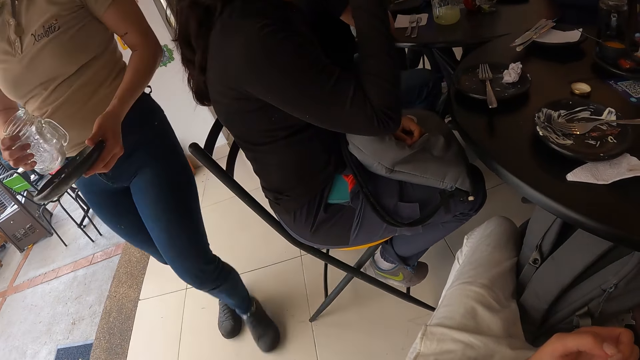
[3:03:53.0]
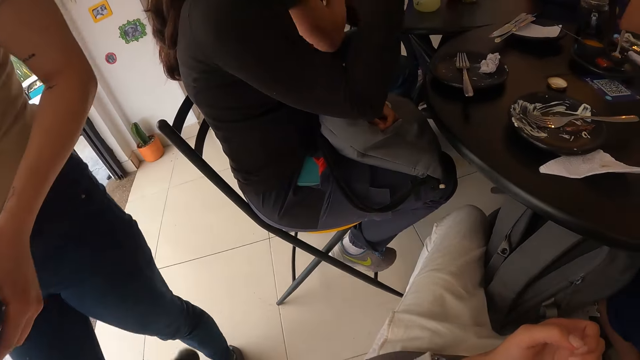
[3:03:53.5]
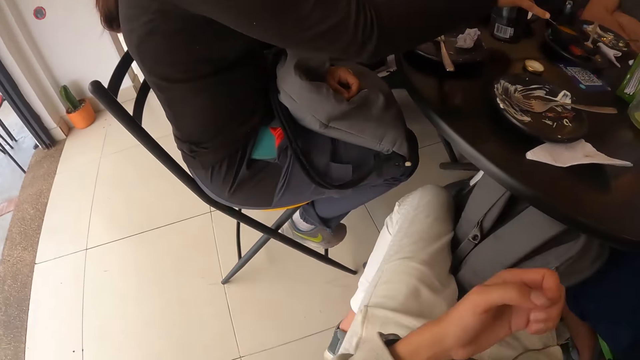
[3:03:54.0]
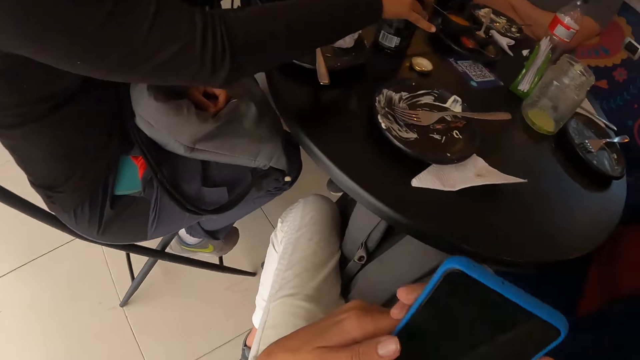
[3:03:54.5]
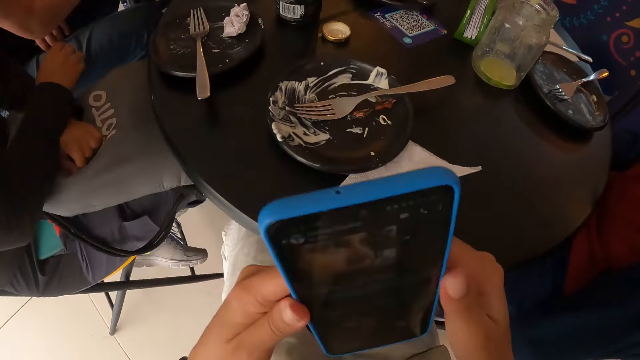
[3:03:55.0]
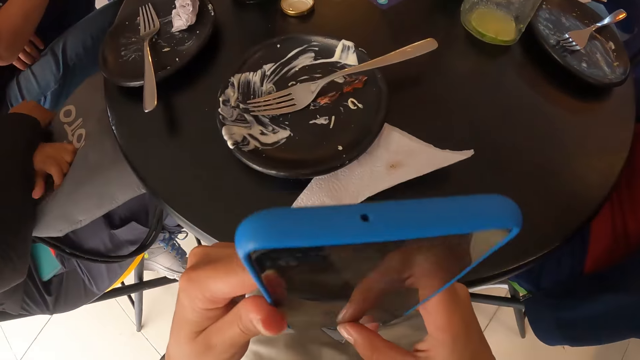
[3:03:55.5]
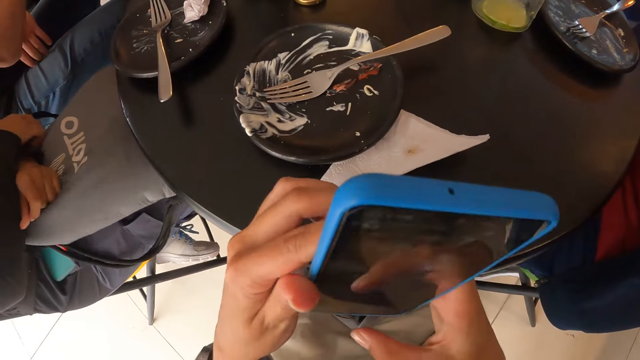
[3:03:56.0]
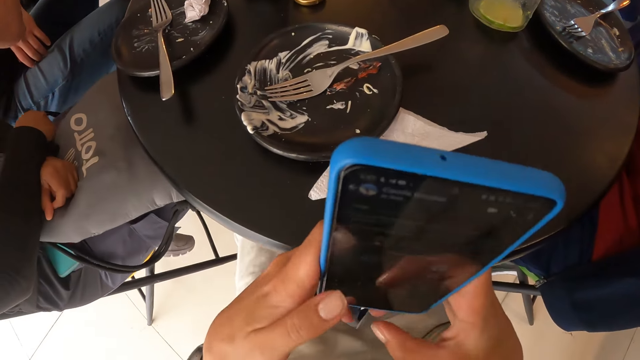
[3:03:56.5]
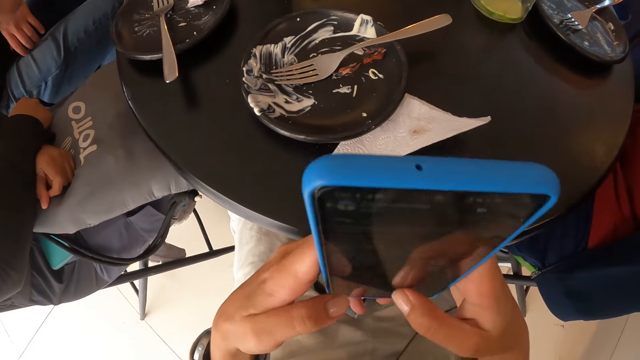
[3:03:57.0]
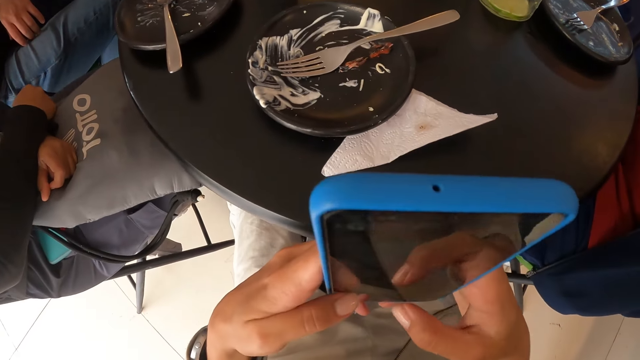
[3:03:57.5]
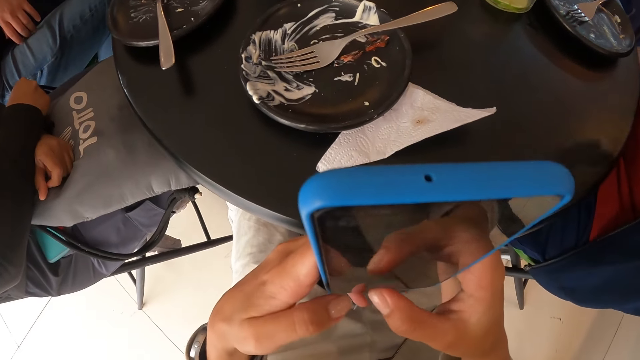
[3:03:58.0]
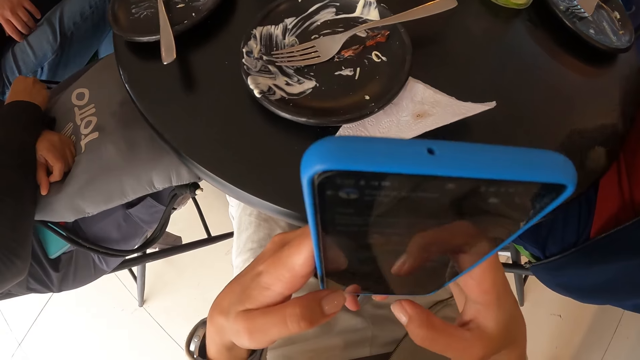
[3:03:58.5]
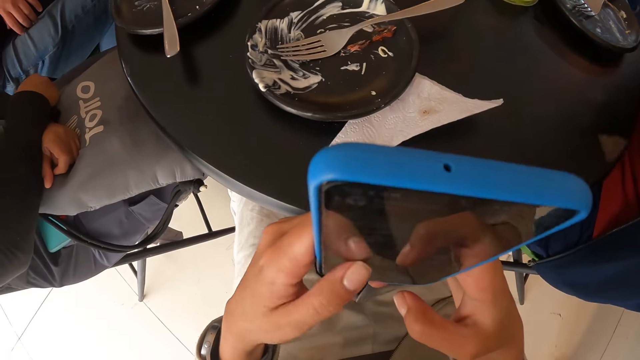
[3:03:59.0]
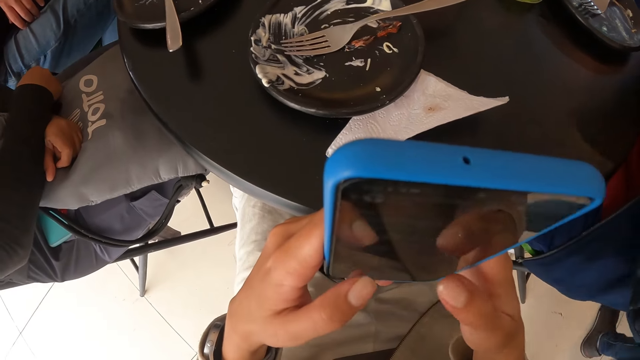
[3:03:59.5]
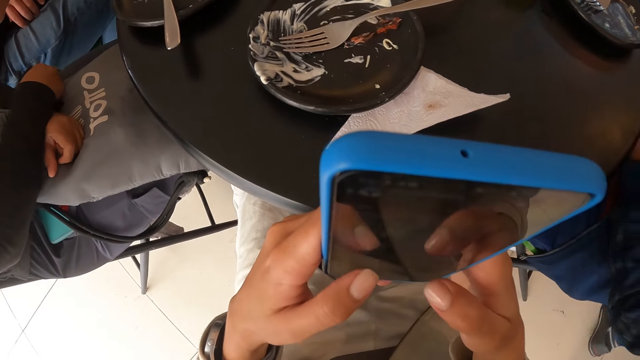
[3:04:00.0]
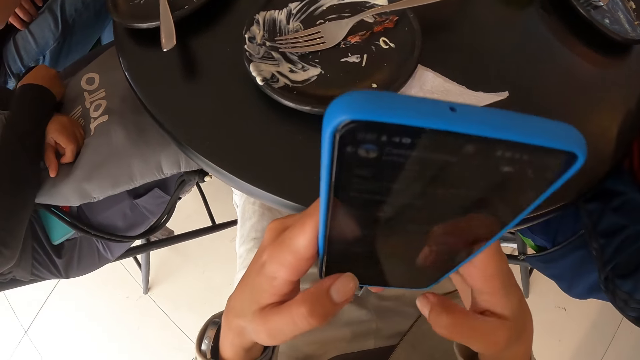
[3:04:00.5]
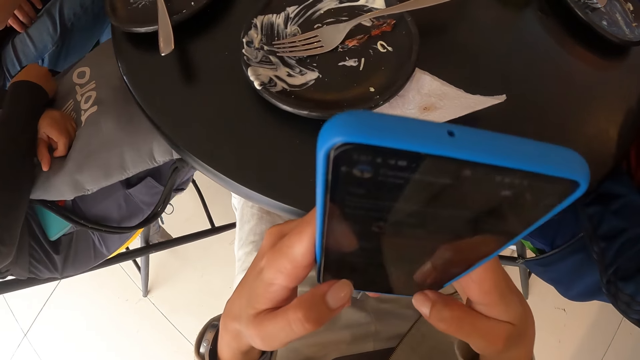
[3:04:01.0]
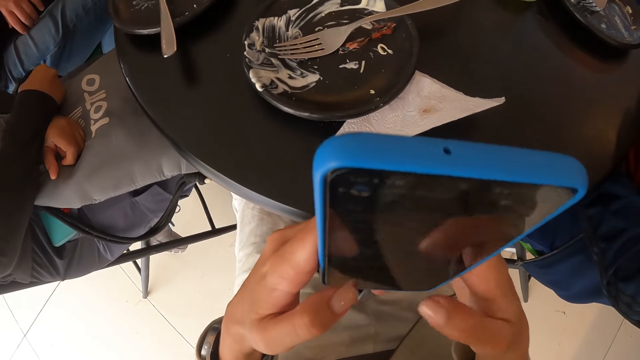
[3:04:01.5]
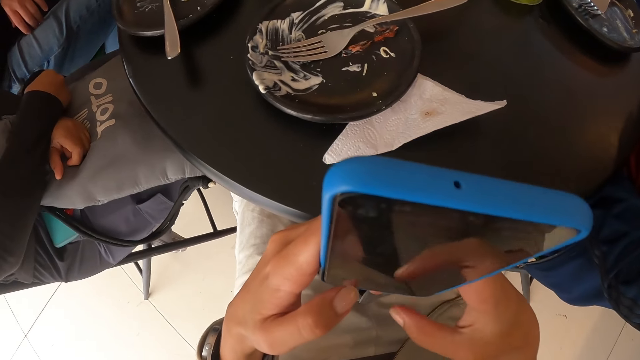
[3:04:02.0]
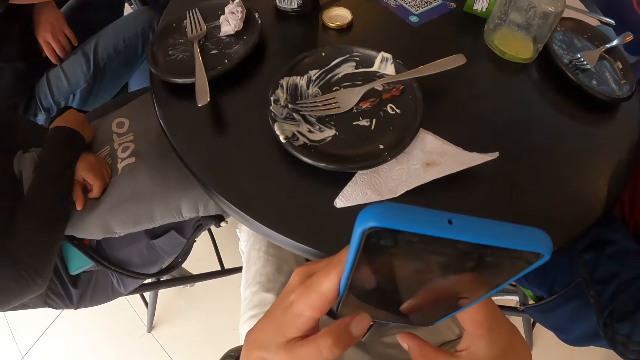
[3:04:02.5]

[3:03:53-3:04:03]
A waiter walks past the camera wearer with a cup in her right hand and a plate in her left hand. A person walks around. A woman drops the bottle of soda on the table with her right hand. The camera wearer holds the phone with both hands. He operates the phone with his hands.

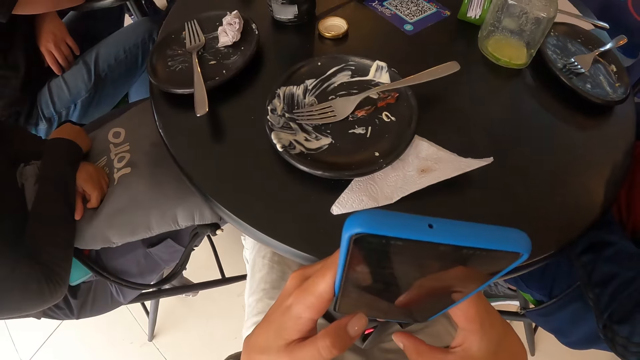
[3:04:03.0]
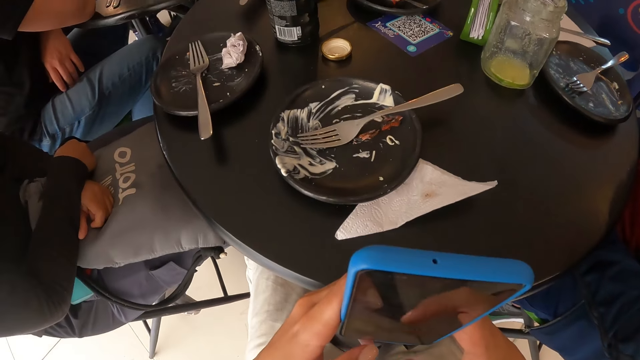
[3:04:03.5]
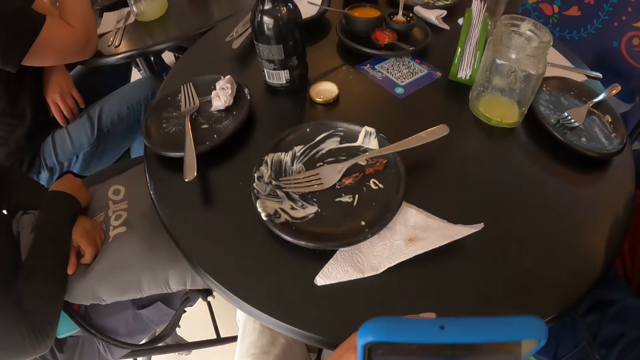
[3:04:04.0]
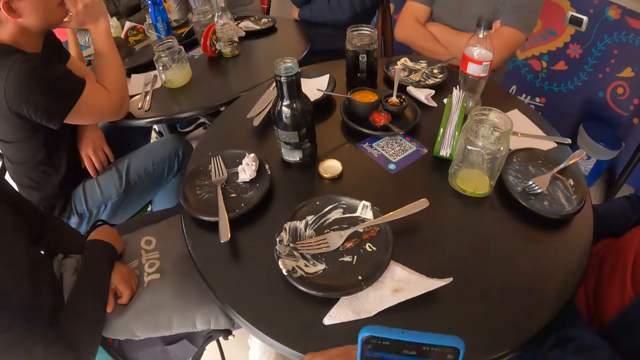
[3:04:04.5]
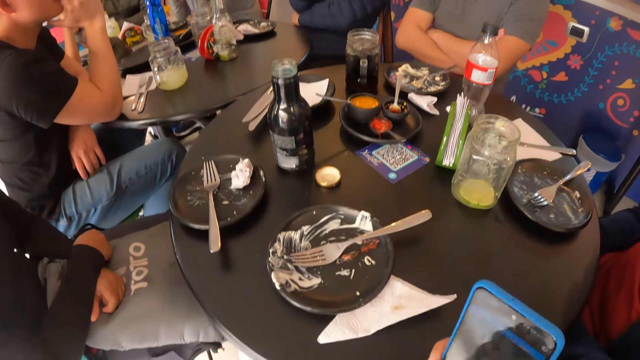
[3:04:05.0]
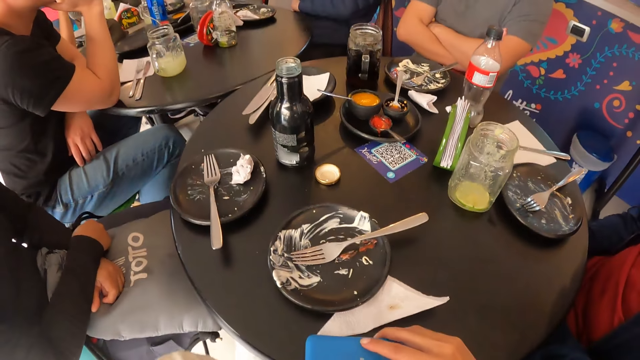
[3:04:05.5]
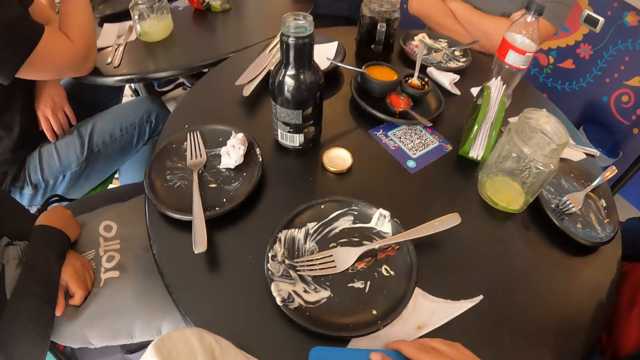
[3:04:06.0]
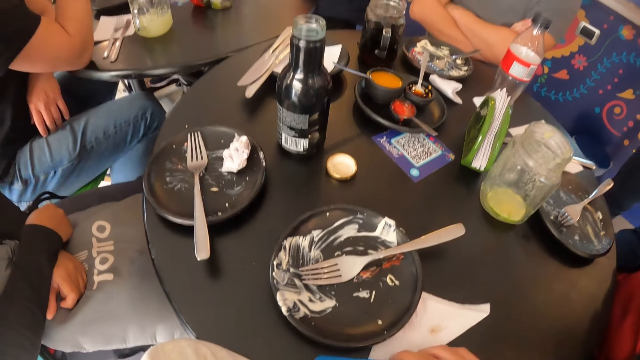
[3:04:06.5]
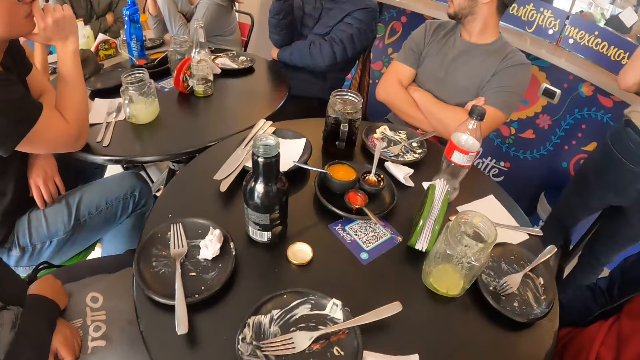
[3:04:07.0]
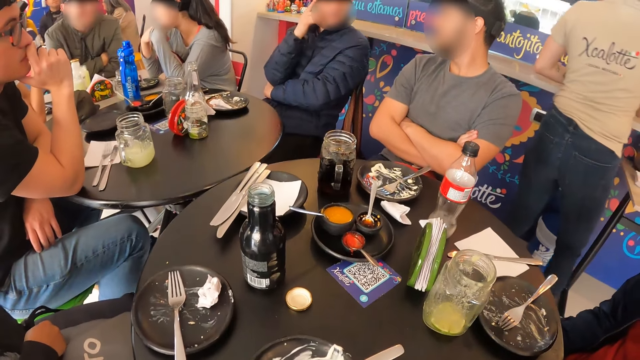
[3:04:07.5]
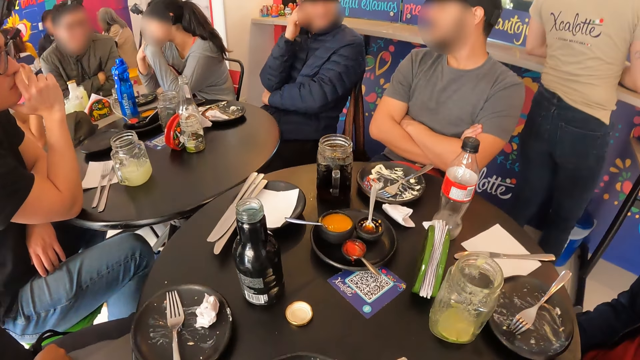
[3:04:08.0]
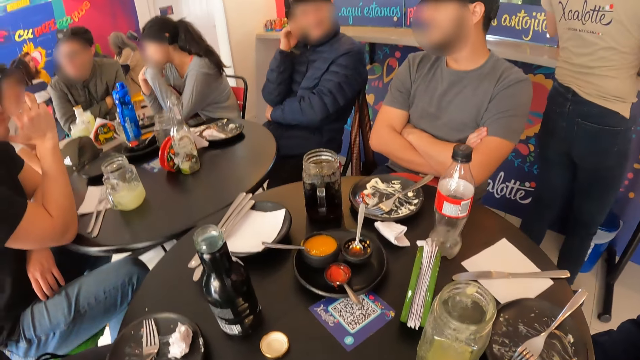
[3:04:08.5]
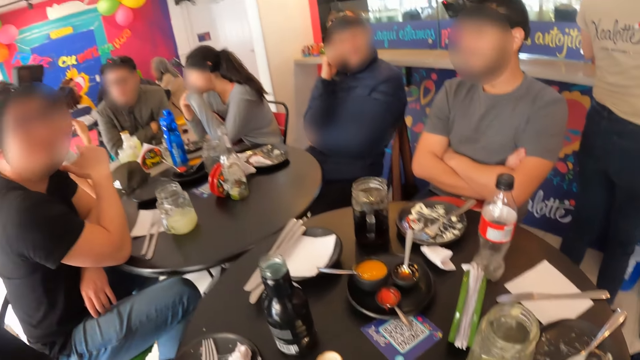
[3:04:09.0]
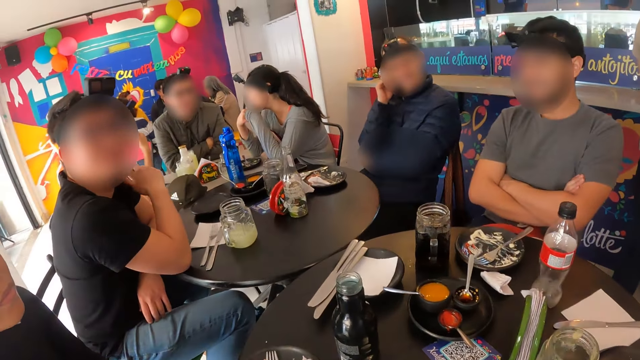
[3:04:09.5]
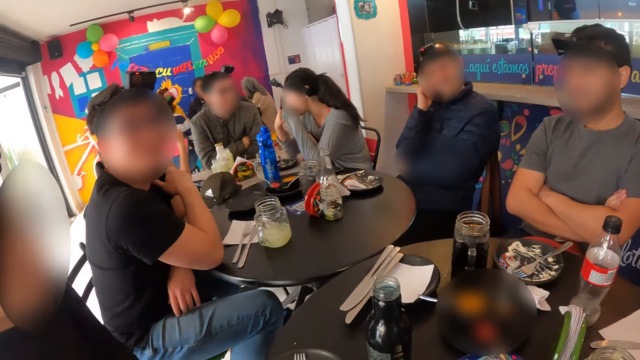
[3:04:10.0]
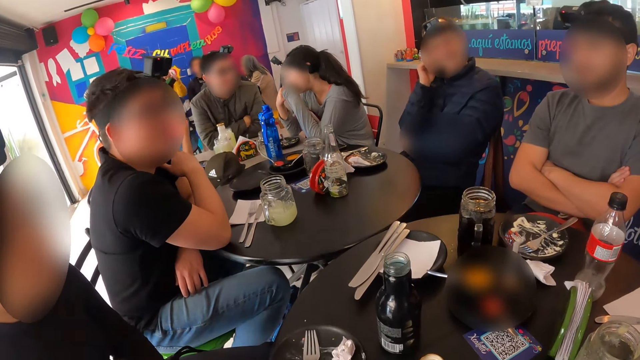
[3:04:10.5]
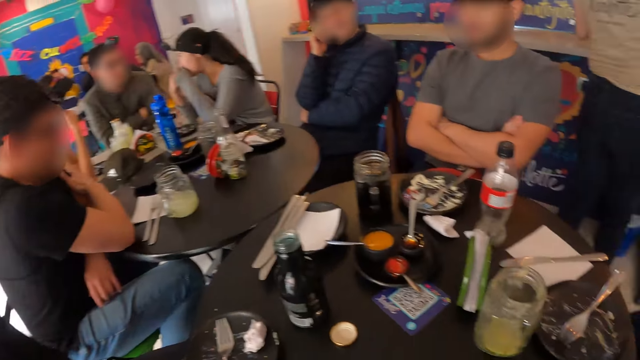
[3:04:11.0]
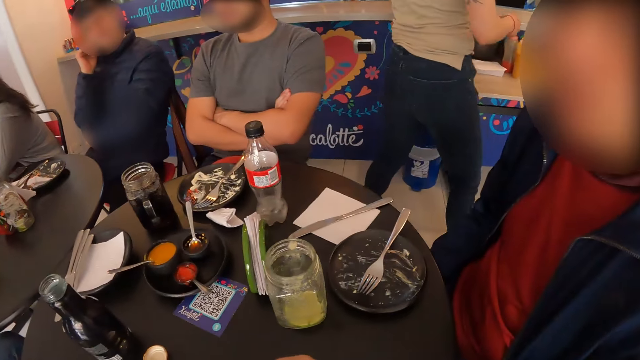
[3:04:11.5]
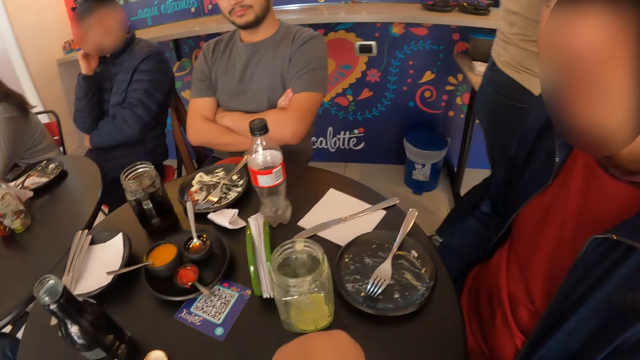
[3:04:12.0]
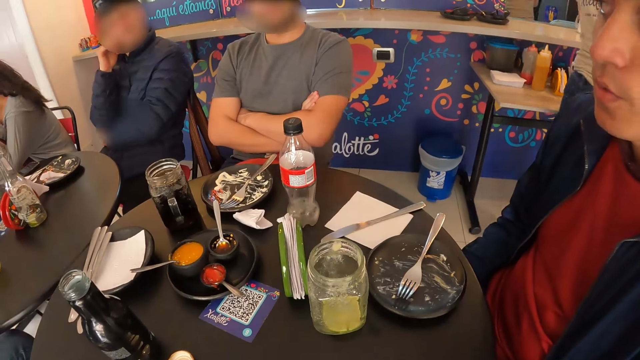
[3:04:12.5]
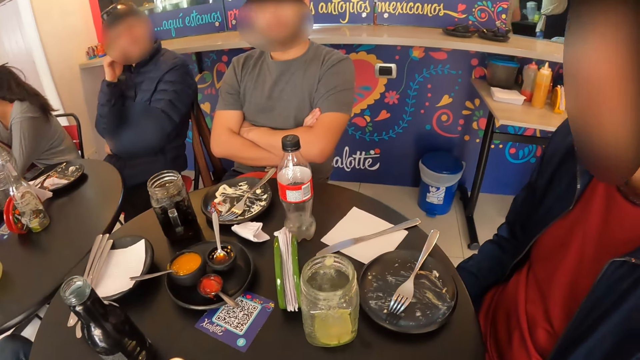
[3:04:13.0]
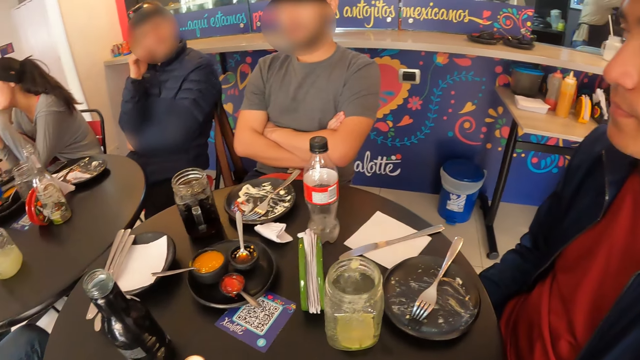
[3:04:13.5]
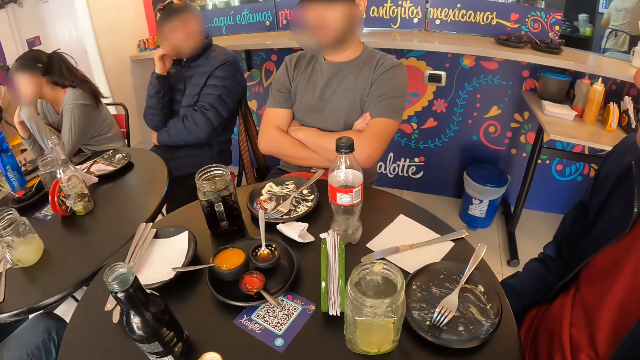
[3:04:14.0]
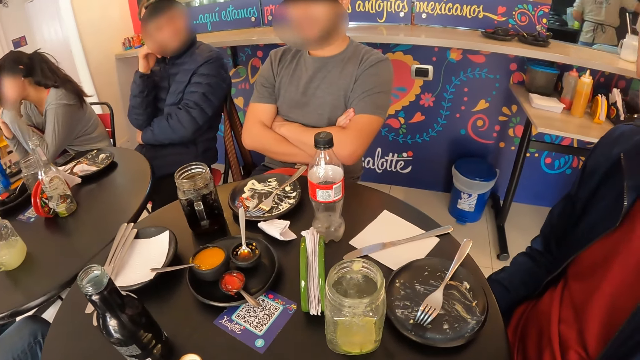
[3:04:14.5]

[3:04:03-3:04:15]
The camera wearer turns the phone. He drops the phone on the table with his right hand. He looks around. A person holds the chin. Another person touches the face. The first person removes the hand from the chin. The camera wearer looks around.
